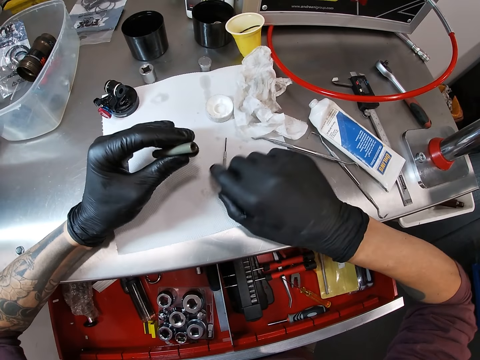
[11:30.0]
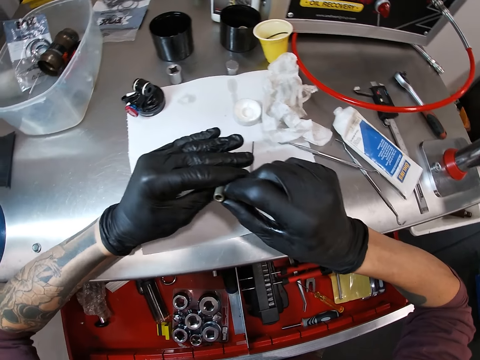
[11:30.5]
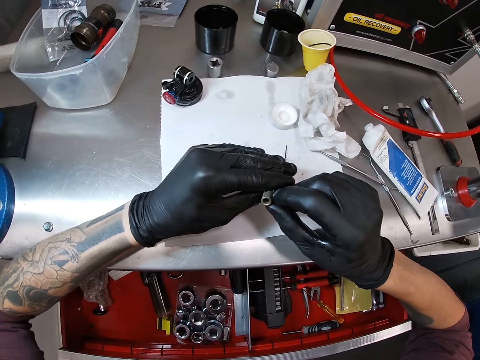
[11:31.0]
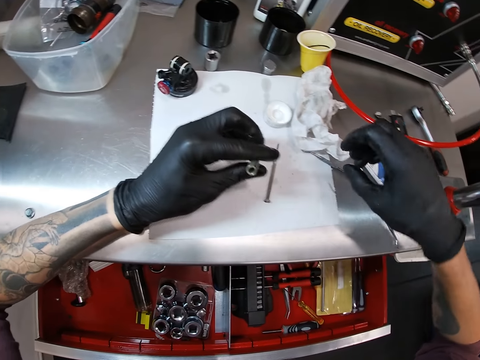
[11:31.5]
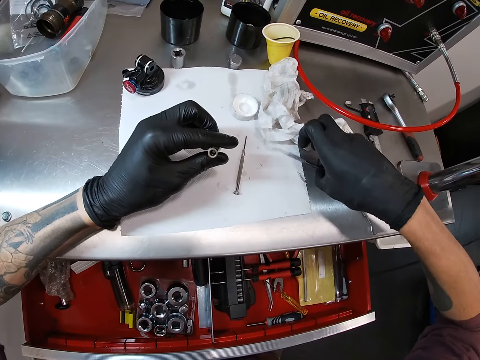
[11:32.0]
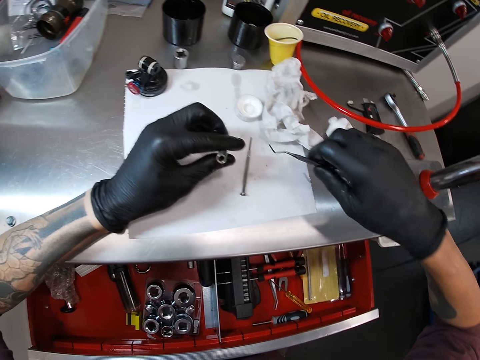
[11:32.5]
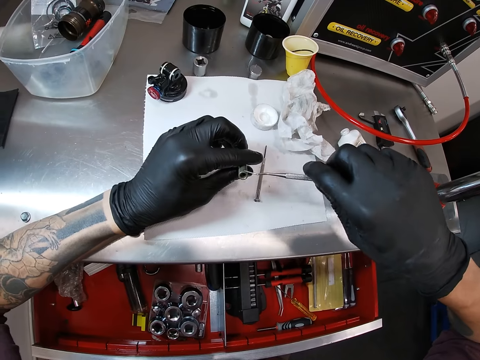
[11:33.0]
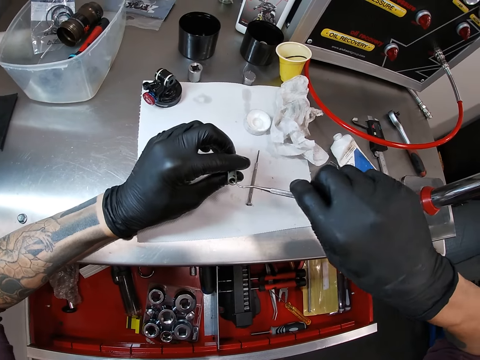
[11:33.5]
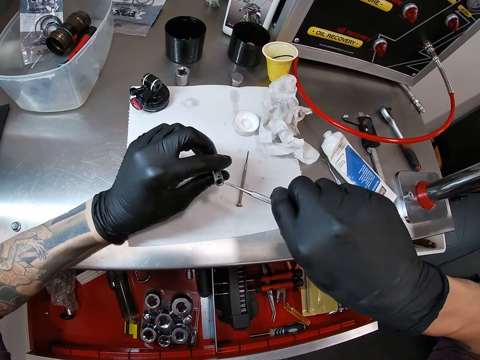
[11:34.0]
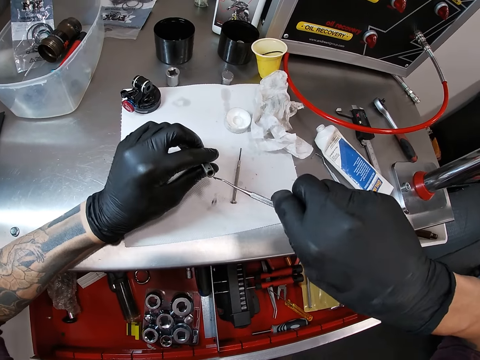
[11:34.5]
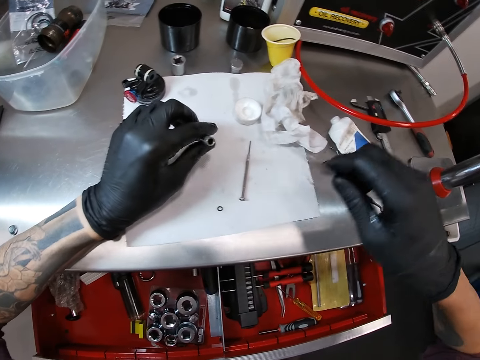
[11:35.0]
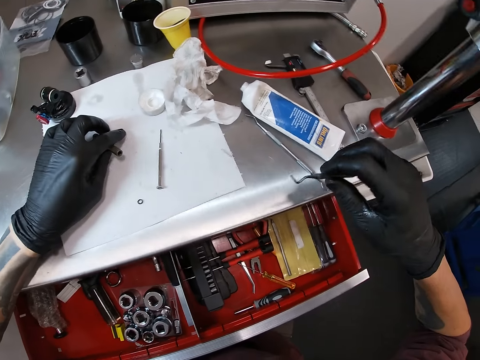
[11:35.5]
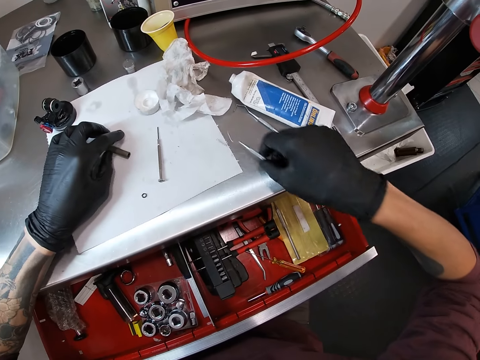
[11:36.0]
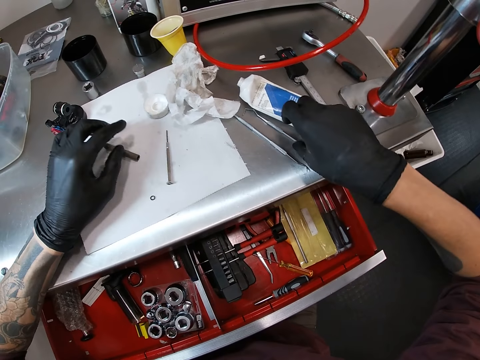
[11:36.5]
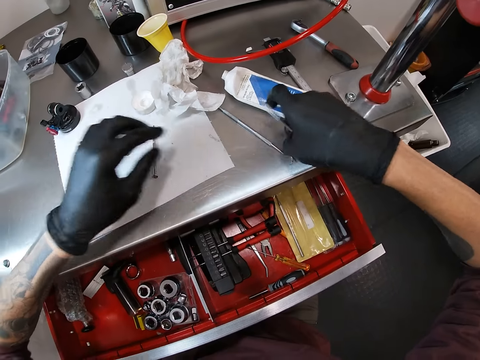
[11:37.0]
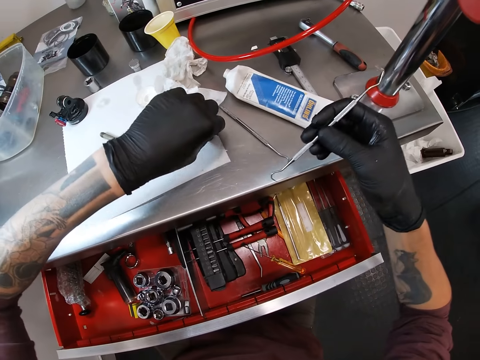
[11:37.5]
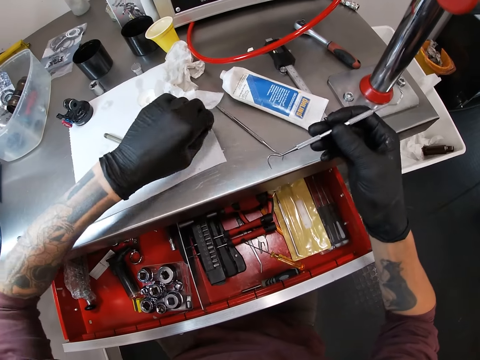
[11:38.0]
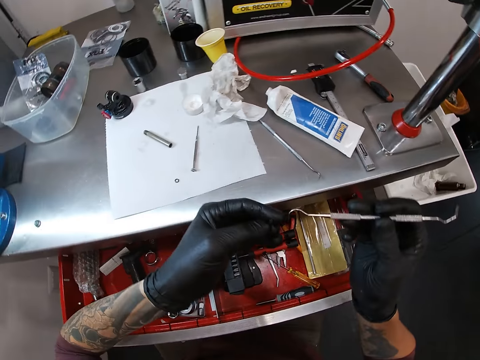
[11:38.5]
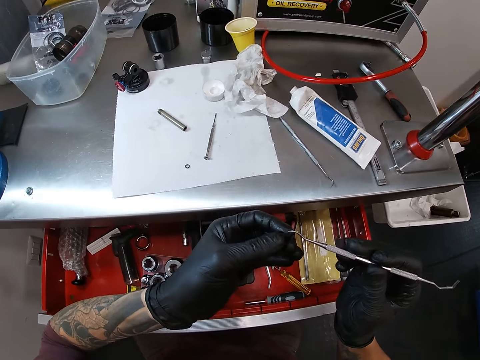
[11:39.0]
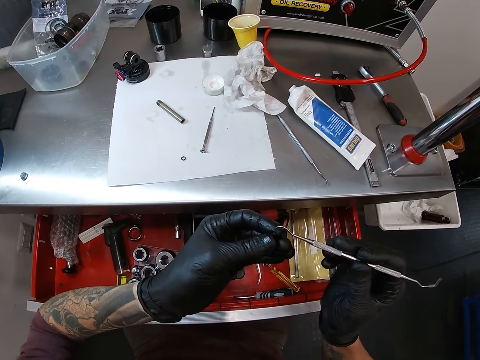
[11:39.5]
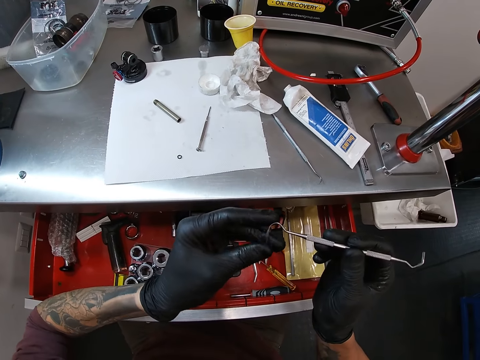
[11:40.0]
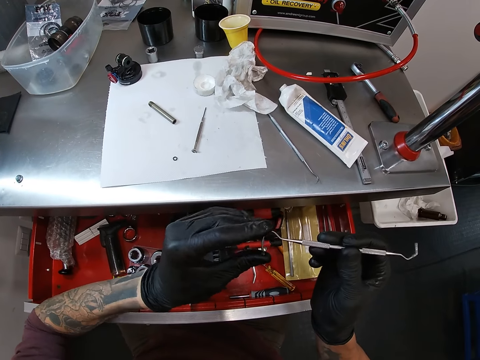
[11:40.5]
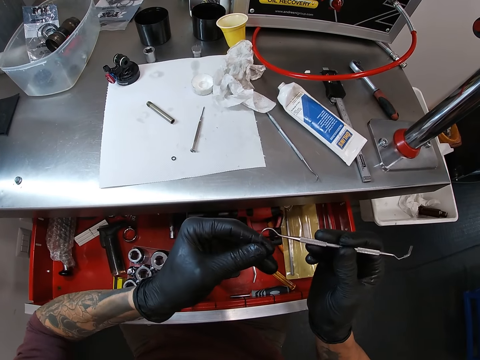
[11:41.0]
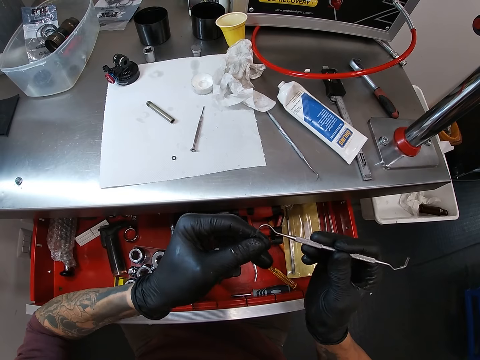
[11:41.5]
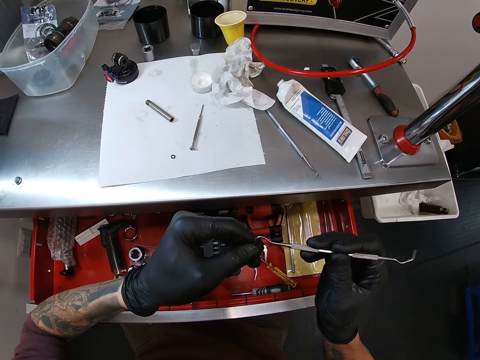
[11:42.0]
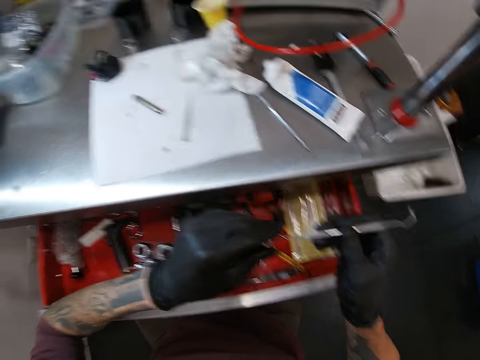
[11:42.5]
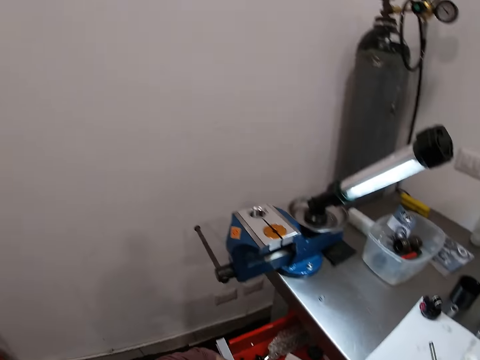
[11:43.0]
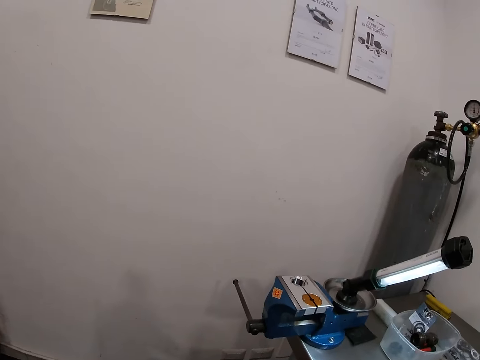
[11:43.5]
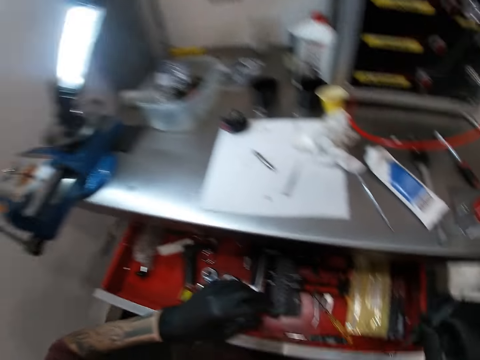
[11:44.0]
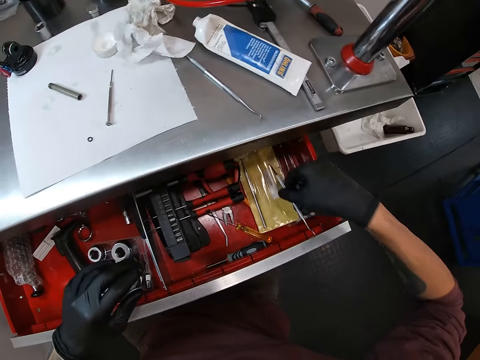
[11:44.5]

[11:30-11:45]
The camera wearer places the test pen on the workstation. He holds the hex socket with both his hands. He inspects the hex socket. He picks up the curette with his right hand. He inserts the curette in the hex socket. He cleans the turn driver head or hex socket with the hook screwdriver or curette in his right hand. He removes the disc of the hex socket with the curette. He places the curette on the workstation. He picks up the curette with his right hand. He picks up the lid. He covers the curette with the lid. He holds the hook screwdriver with both hands. He looks around.

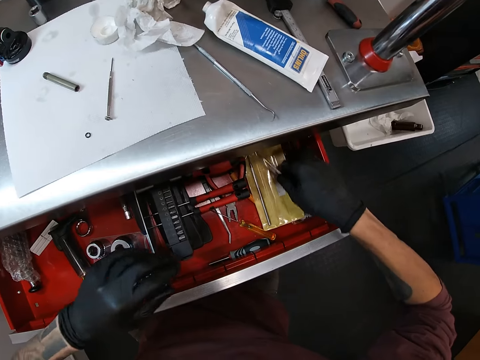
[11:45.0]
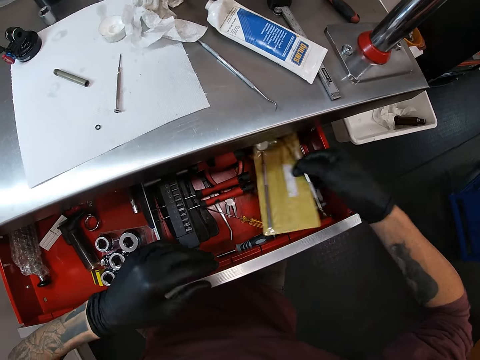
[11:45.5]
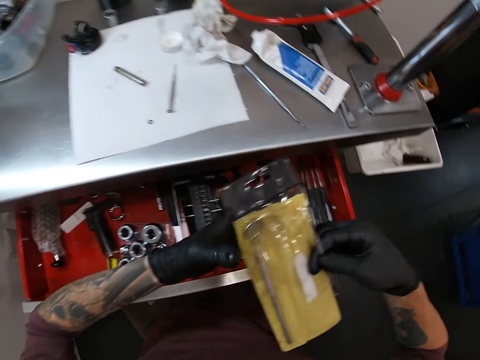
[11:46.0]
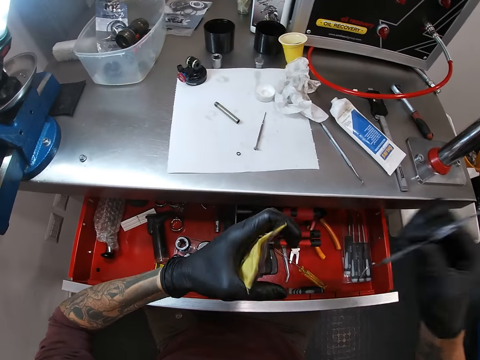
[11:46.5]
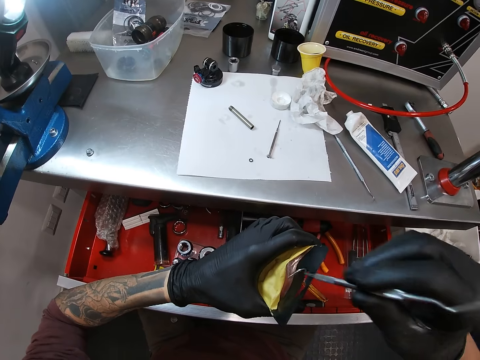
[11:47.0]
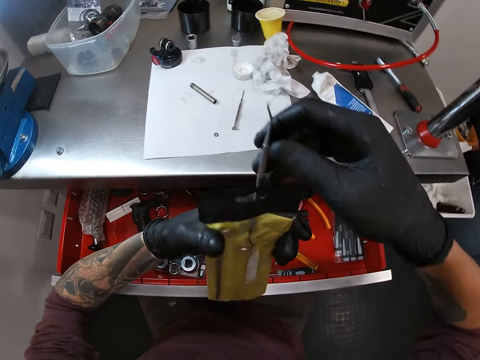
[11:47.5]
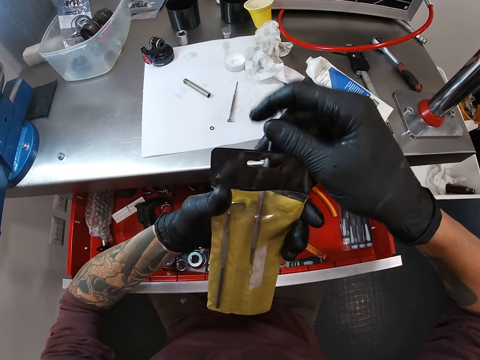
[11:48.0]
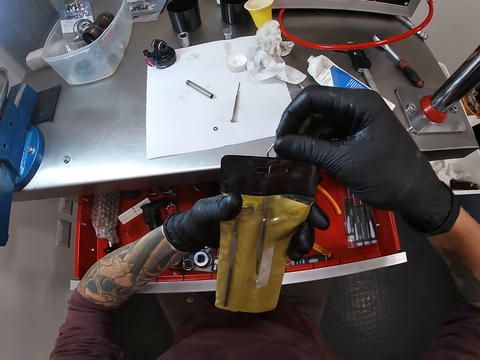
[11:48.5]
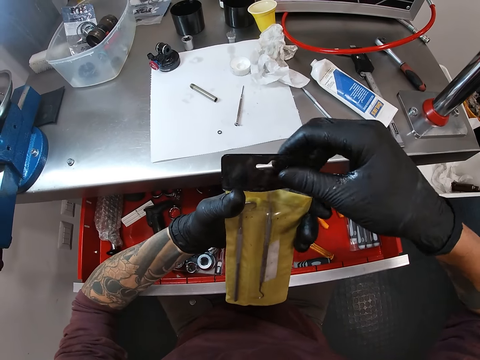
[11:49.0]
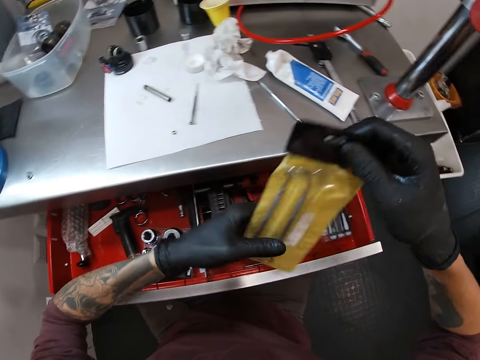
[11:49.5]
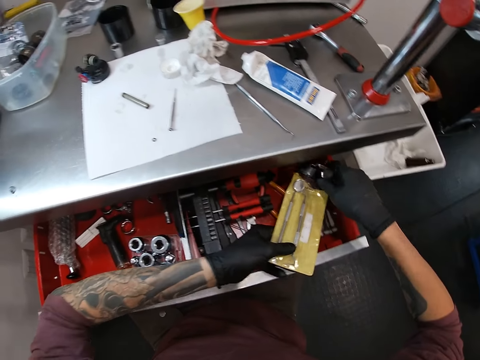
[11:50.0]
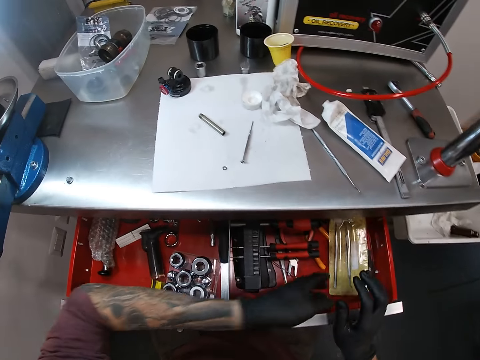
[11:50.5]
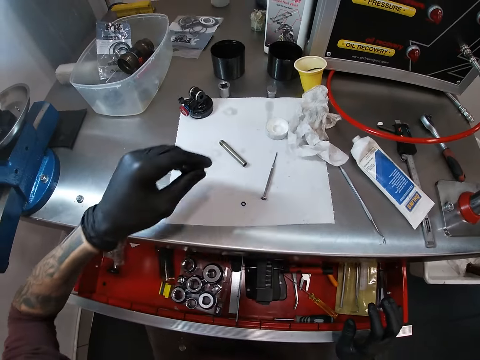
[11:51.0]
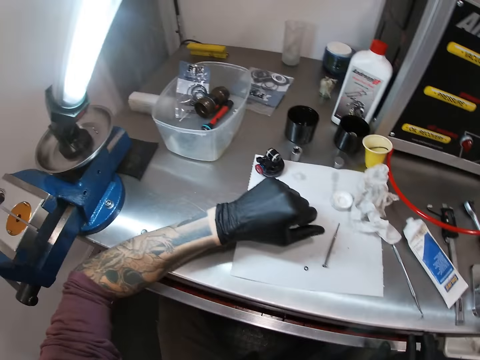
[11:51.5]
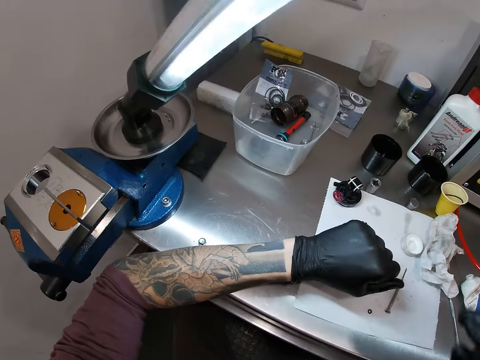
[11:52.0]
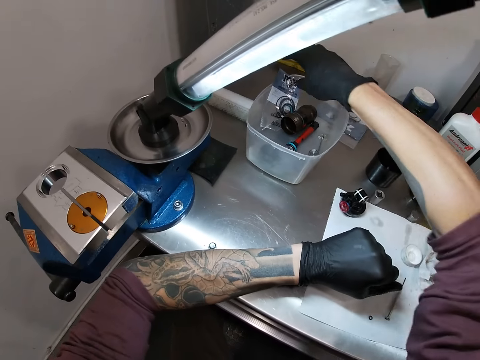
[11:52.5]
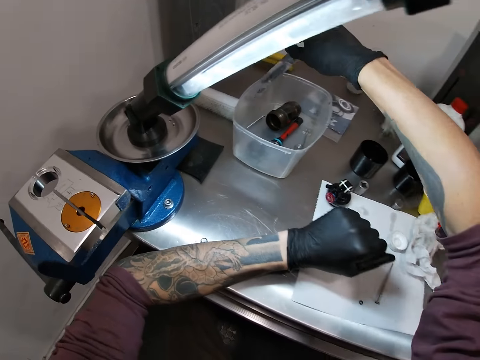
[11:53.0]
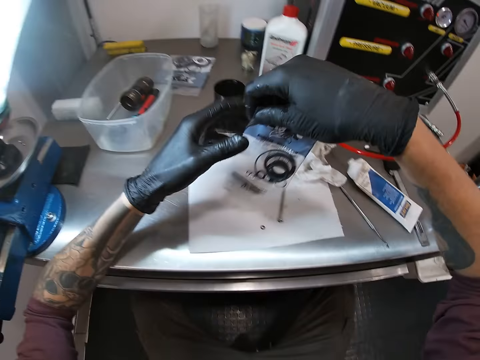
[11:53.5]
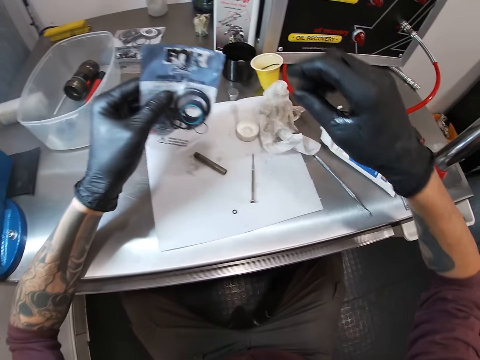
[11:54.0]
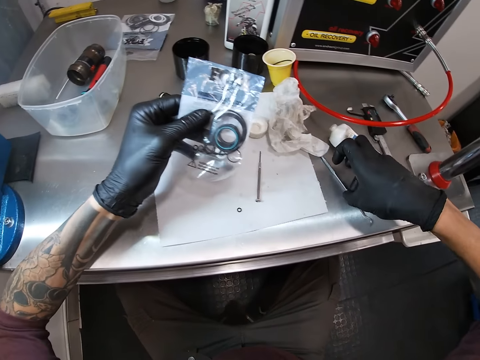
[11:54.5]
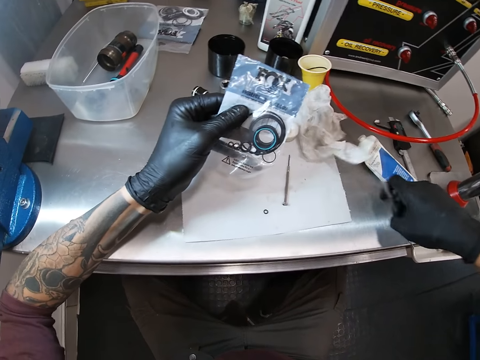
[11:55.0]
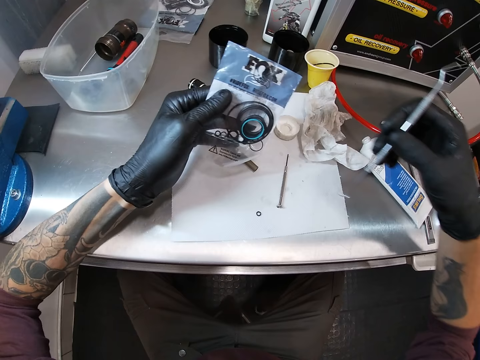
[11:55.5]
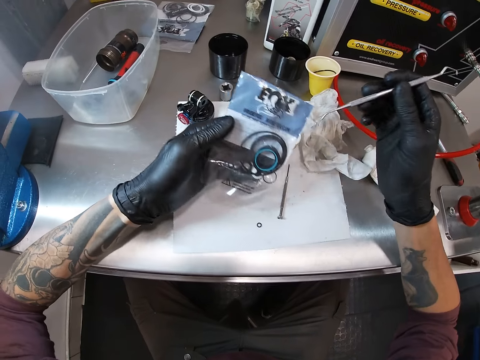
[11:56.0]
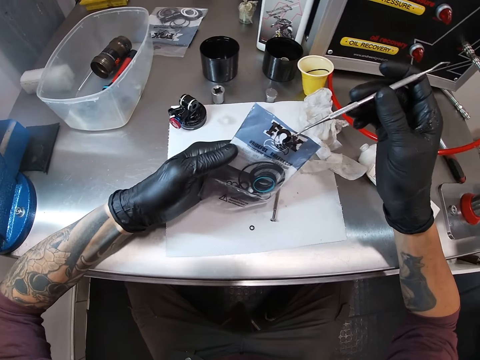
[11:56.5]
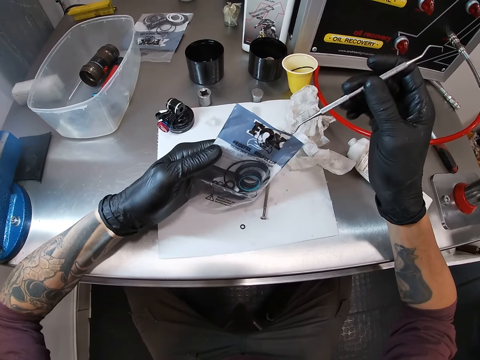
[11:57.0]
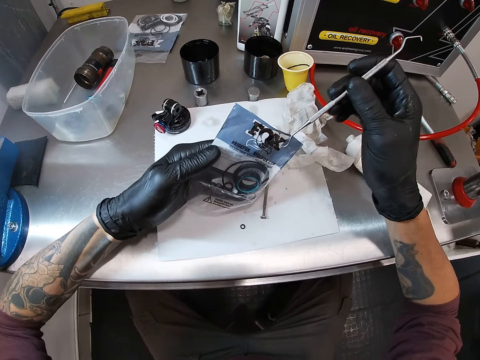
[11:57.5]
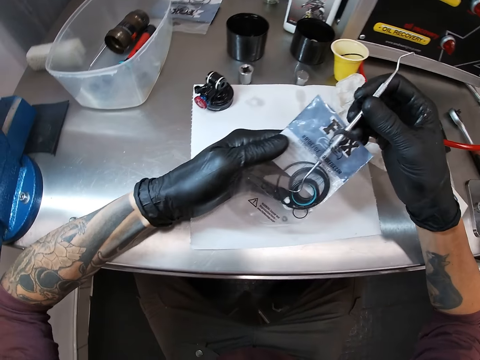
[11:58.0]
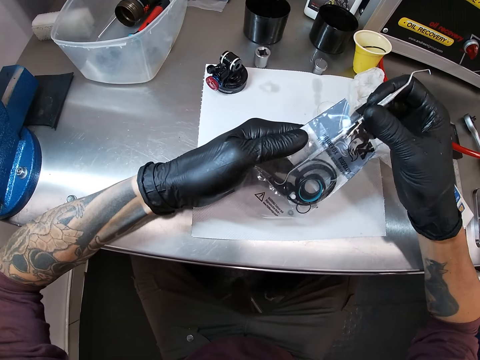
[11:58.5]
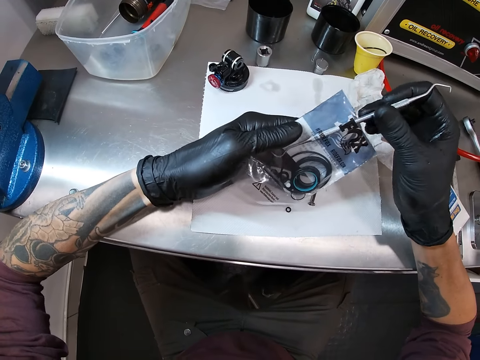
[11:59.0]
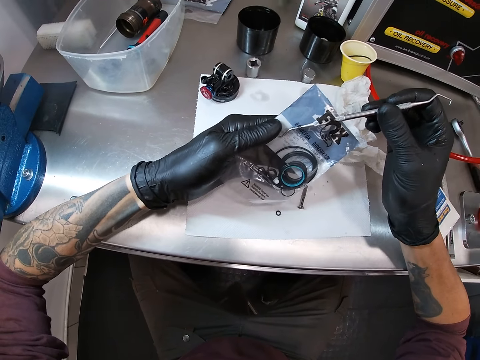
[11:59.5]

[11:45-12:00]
The camera wearer drops the hook screwdriver in the drawer. He picks up the case with both hands. He places the case in his left hand. He places the curette in the case with both hands. He holds the case with both his hands. He places the case in the drawer. He closes the drawer with his right hand. He picks up the packet of buds with both hands. He places the packet in his left hand. He picks up the curette with his right hand. He inserts the curette in the packet. He removes the disc with the curette in his right hand.
